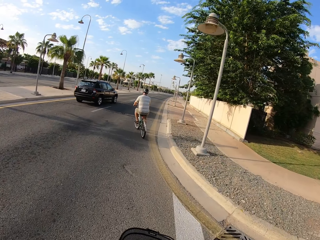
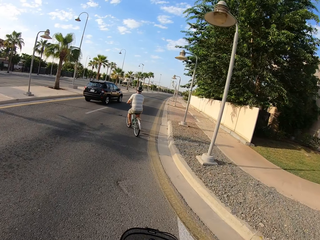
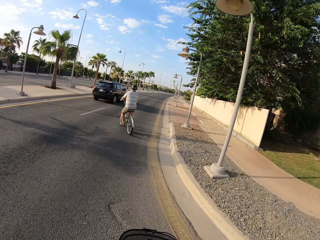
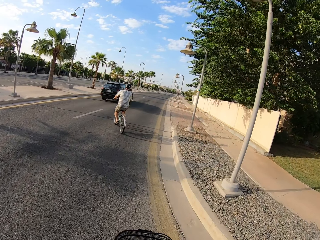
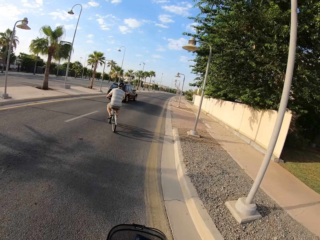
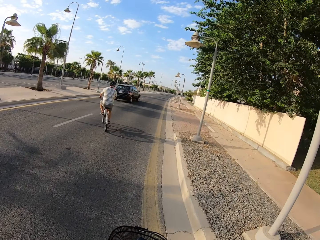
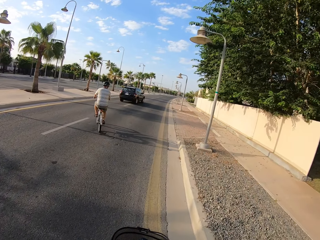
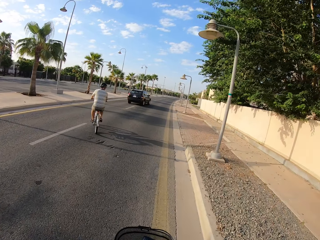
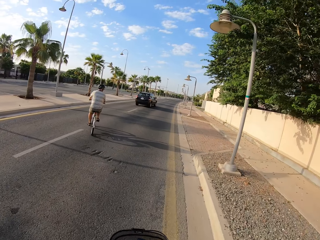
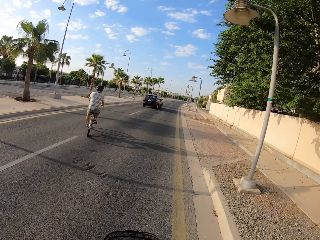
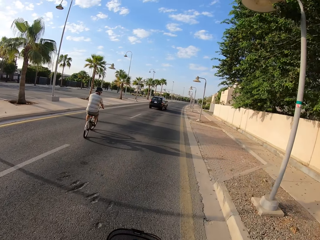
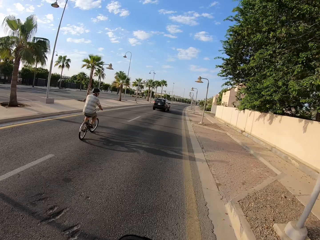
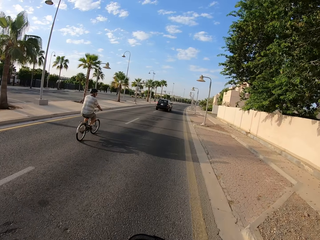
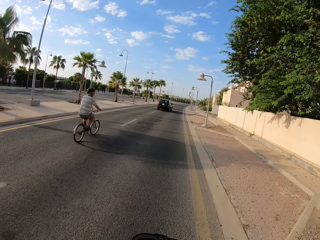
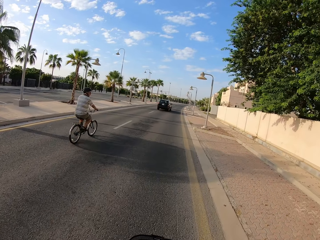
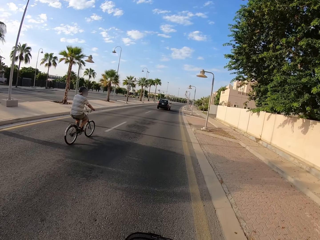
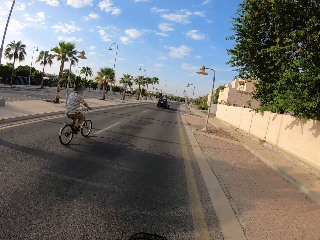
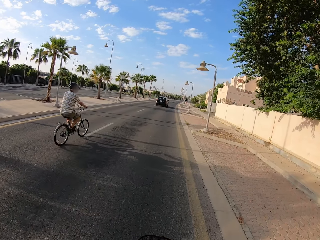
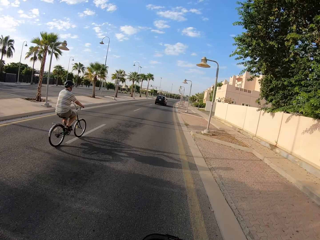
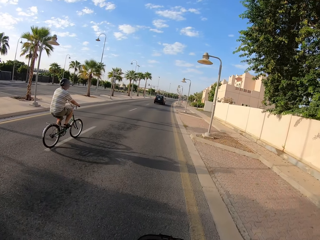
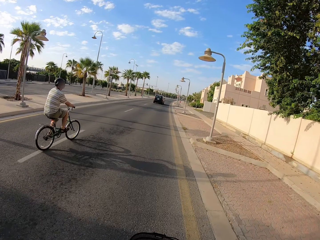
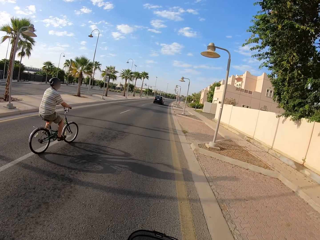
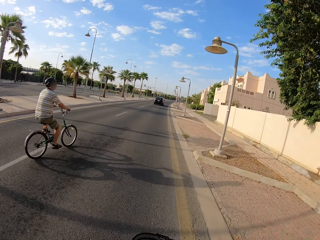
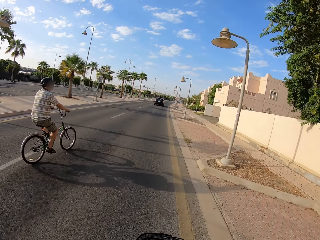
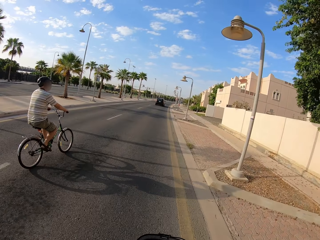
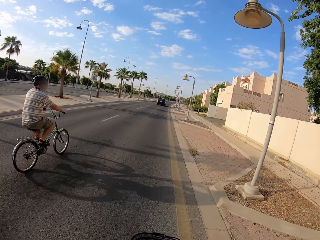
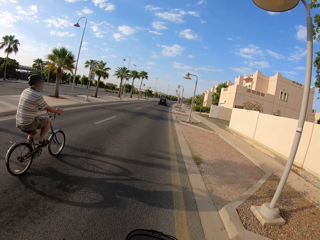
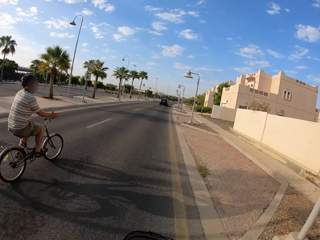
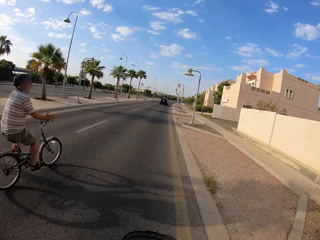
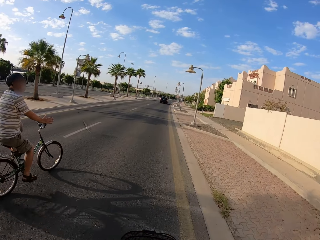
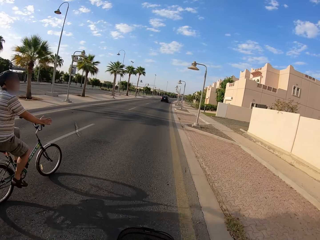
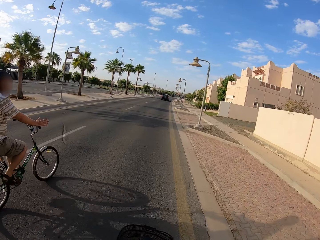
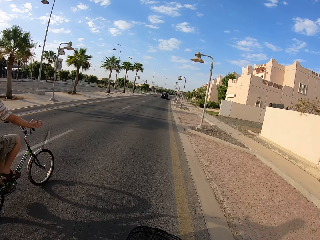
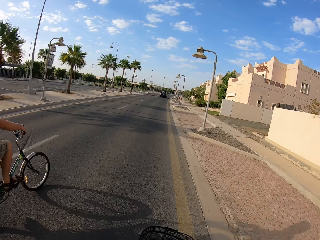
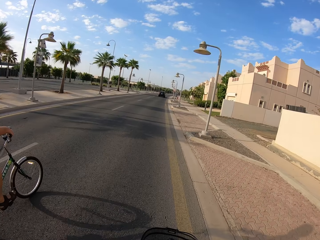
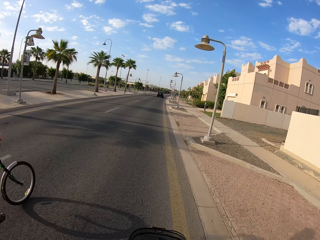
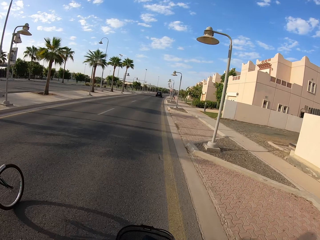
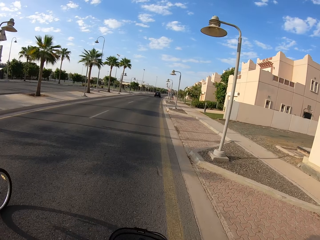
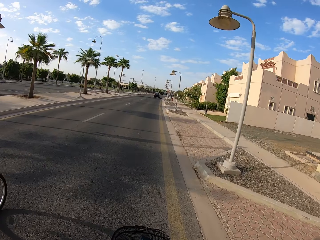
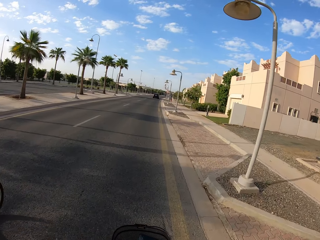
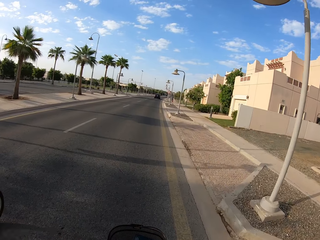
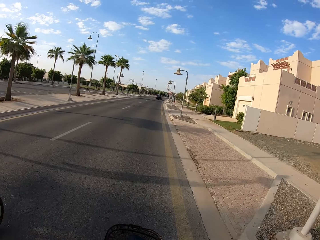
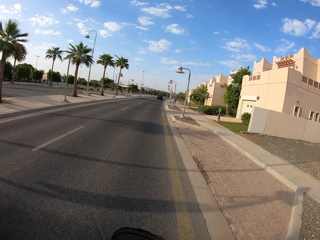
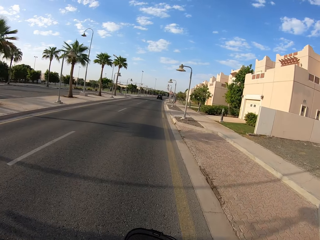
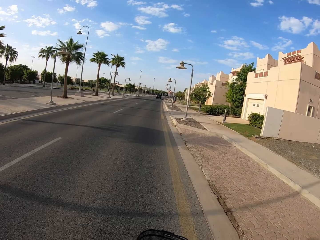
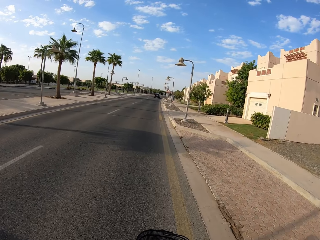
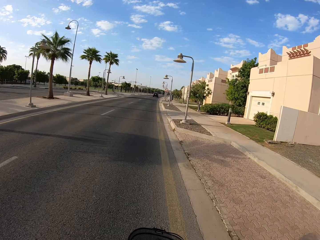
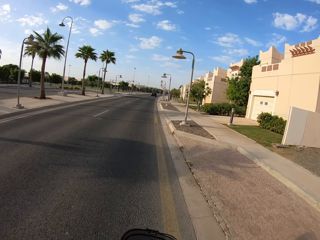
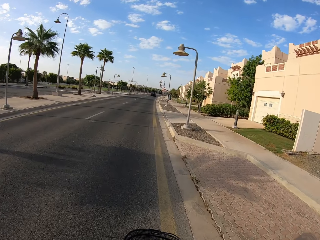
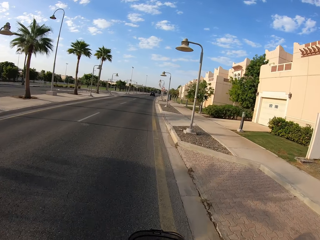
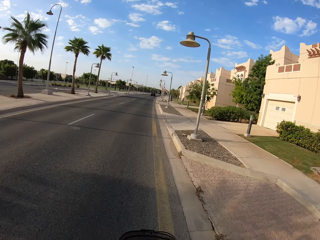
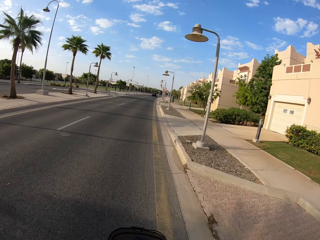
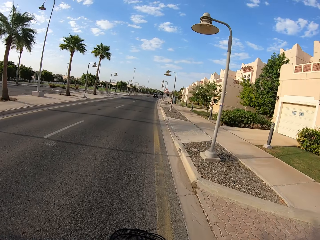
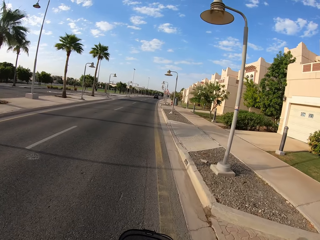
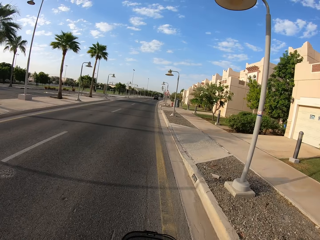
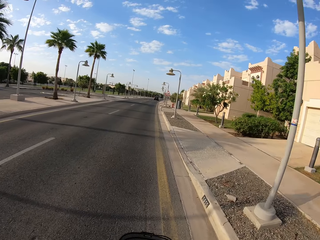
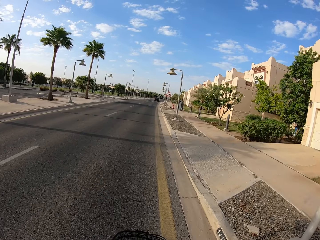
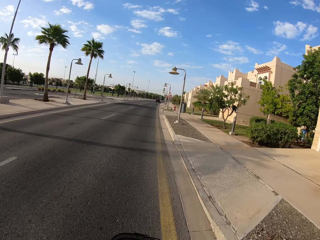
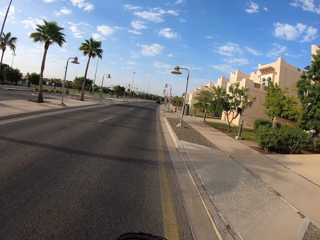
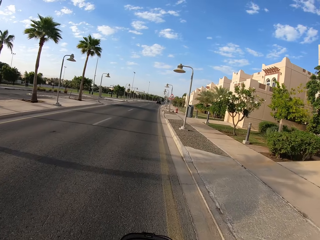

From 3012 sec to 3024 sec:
The camera wearer cycles on the road.

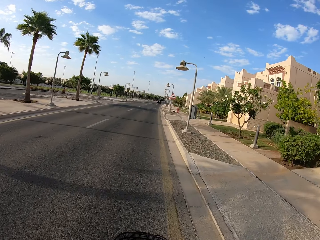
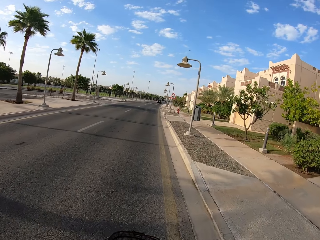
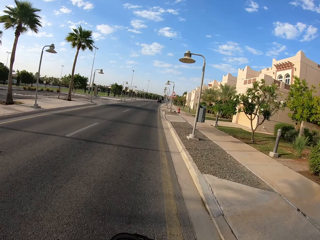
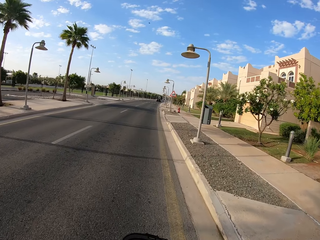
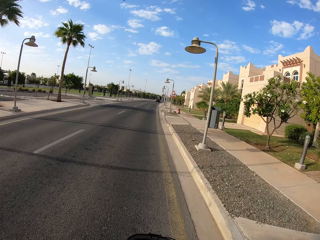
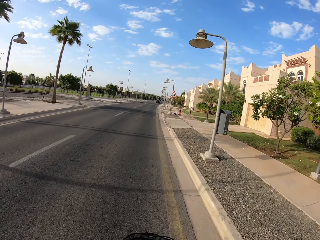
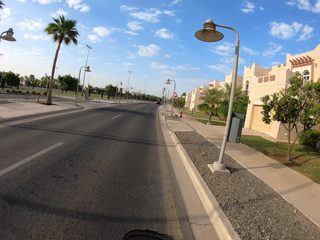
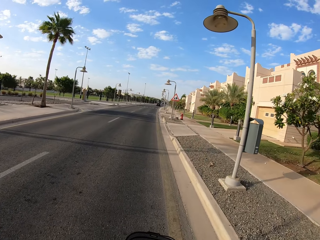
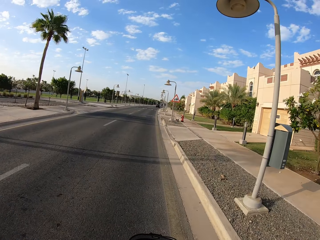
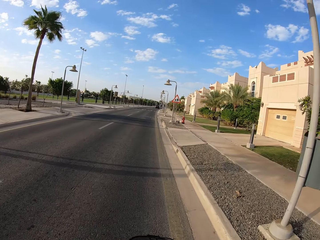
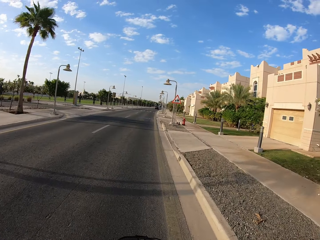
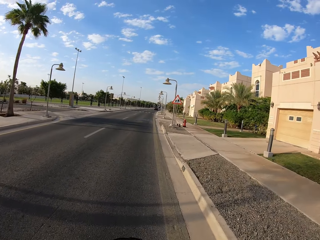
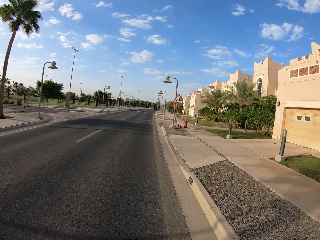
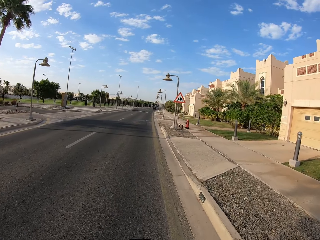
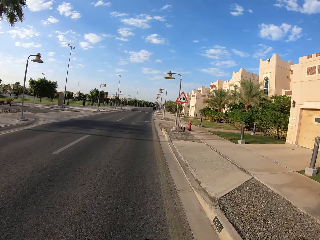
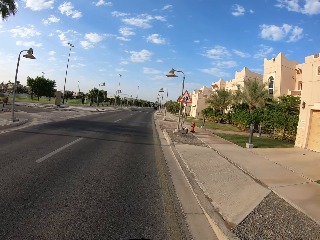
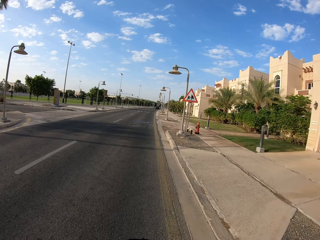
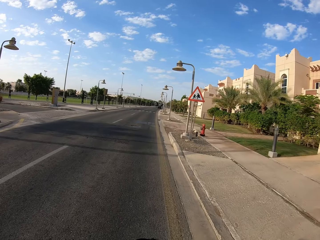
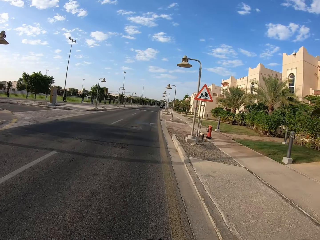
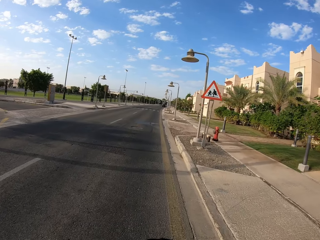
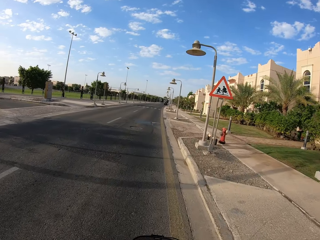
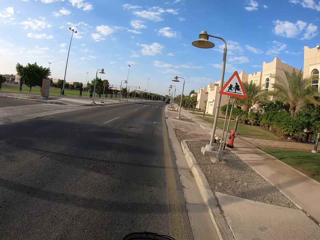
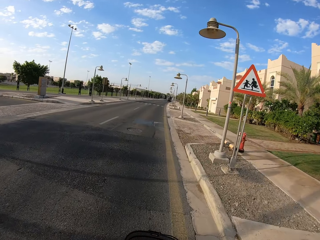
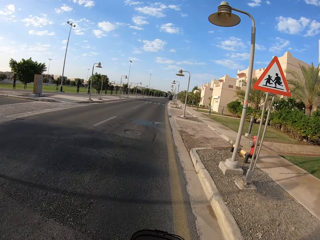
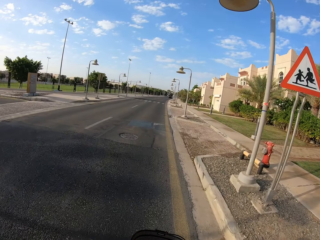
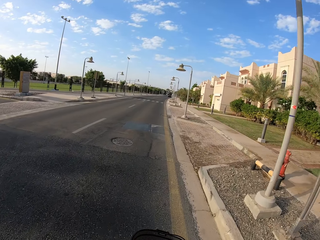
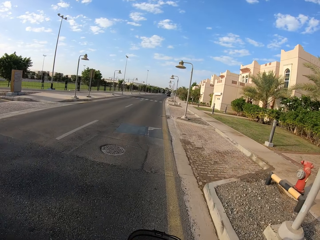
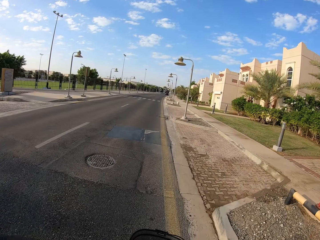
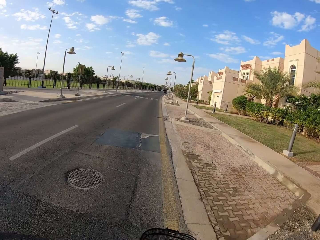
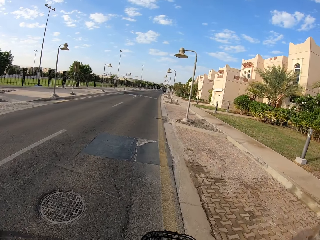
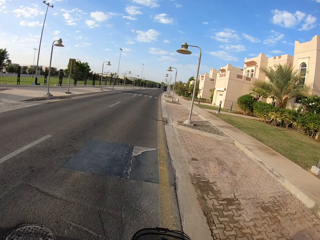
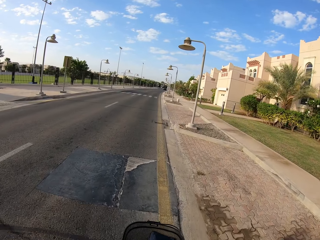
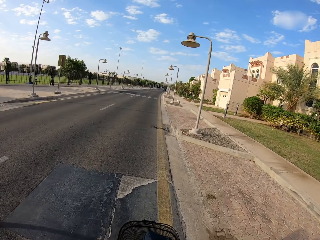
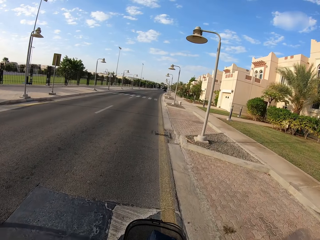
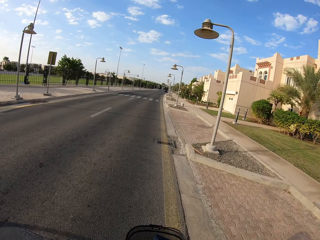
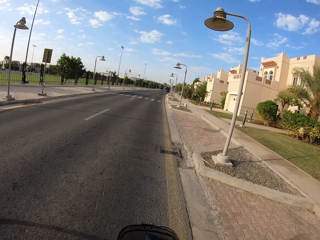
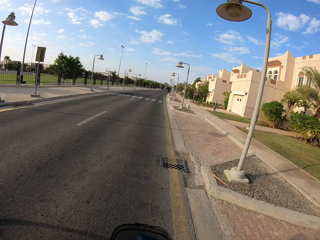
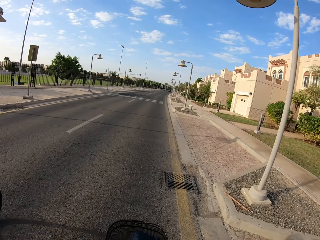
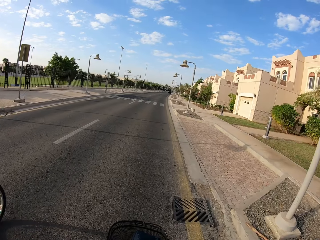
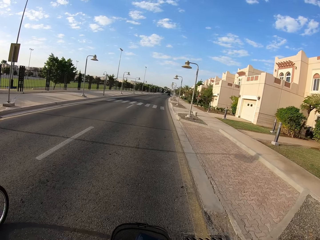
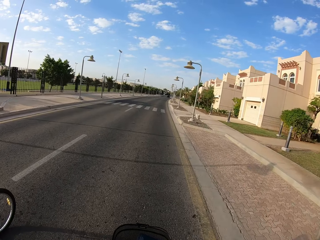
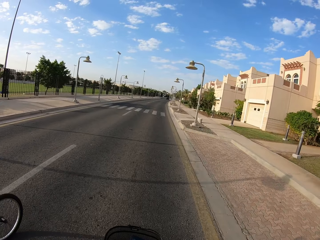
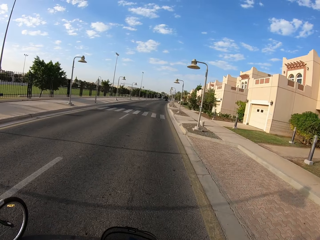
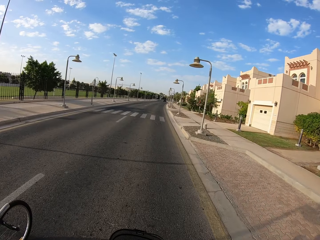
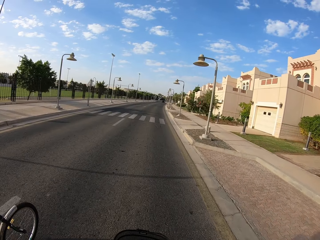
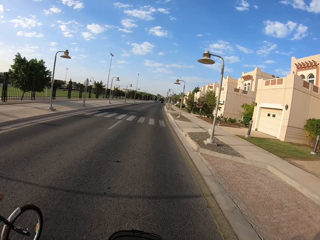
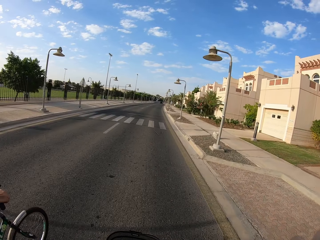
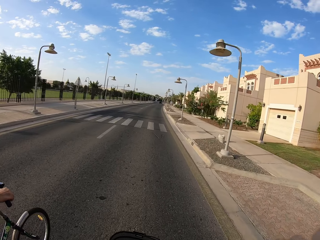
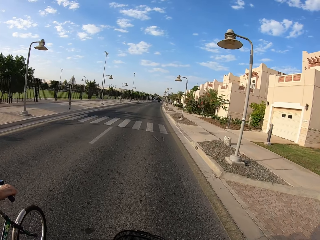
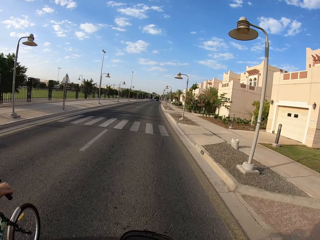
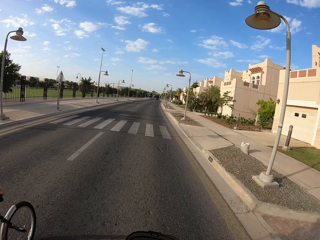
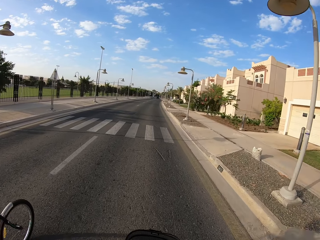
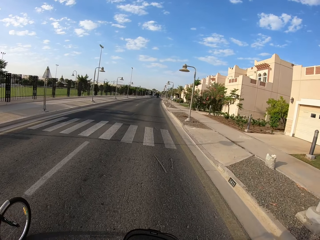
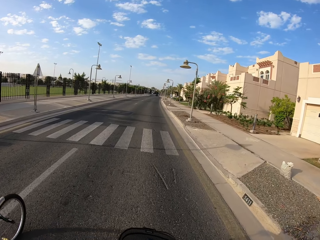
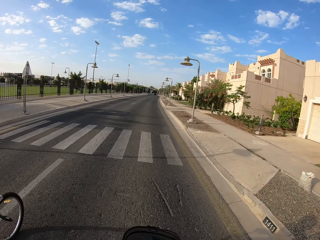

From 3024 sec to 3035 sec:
A cyclist cycles on the road. The camera wearer cycles on the road.
